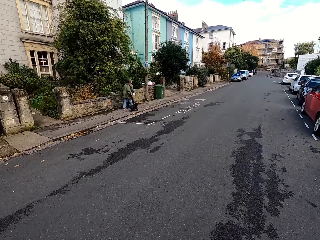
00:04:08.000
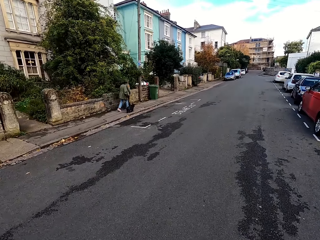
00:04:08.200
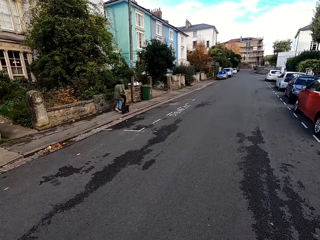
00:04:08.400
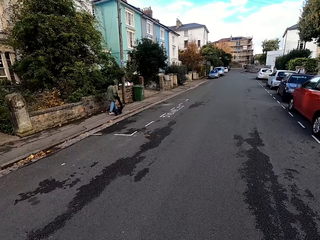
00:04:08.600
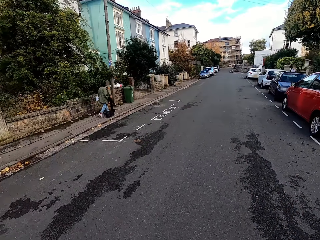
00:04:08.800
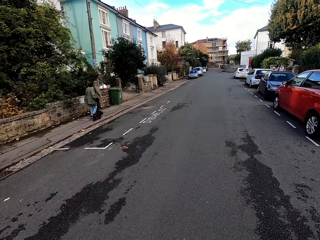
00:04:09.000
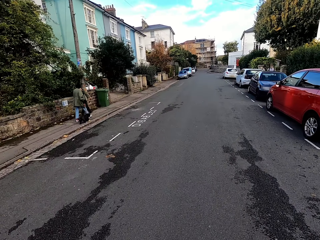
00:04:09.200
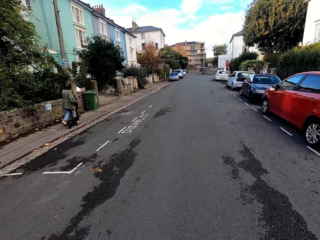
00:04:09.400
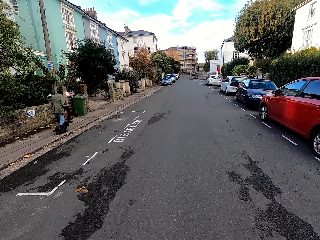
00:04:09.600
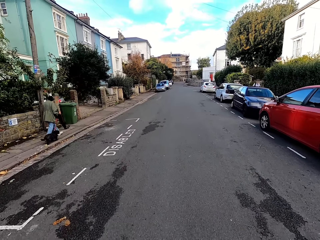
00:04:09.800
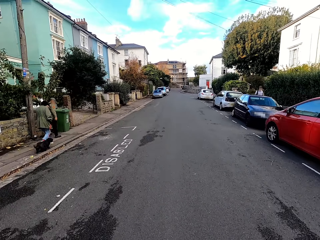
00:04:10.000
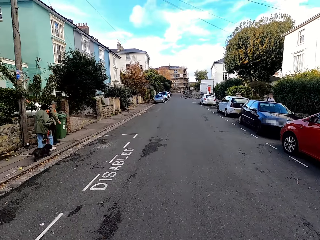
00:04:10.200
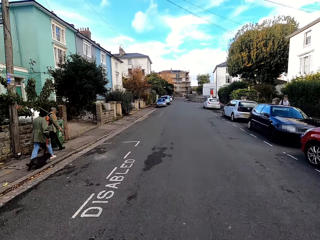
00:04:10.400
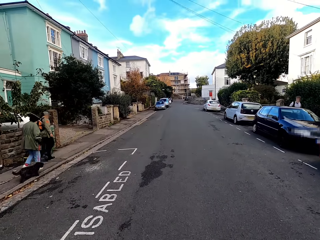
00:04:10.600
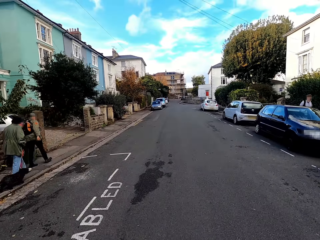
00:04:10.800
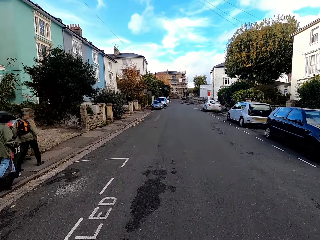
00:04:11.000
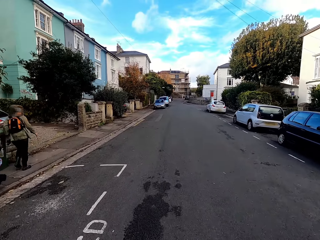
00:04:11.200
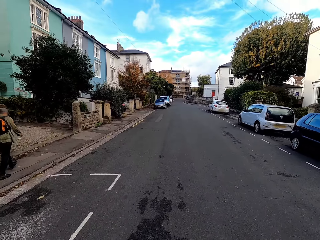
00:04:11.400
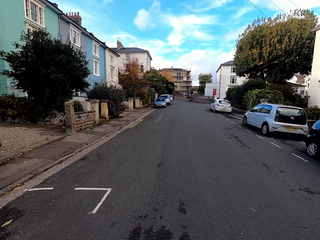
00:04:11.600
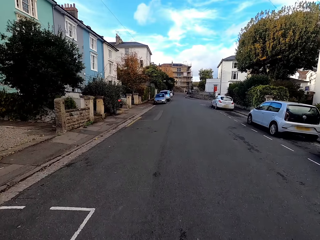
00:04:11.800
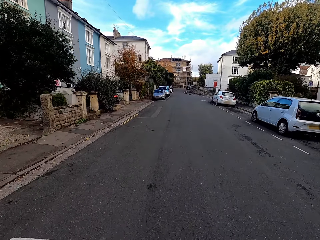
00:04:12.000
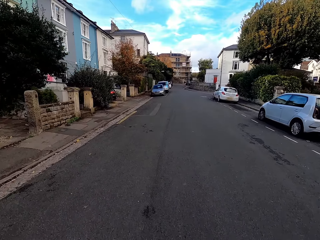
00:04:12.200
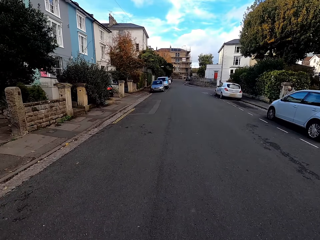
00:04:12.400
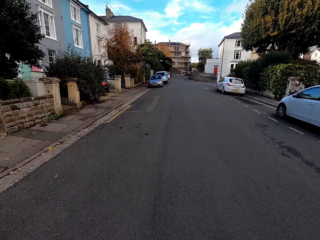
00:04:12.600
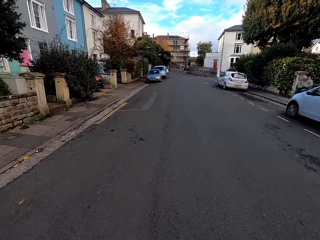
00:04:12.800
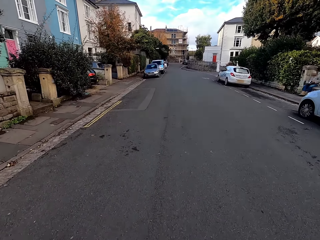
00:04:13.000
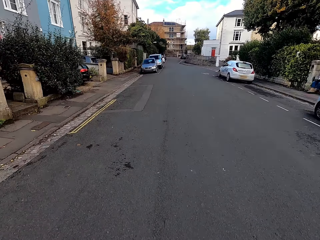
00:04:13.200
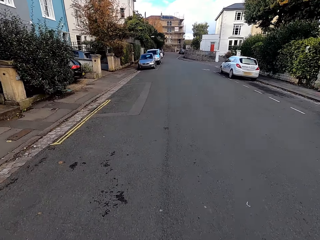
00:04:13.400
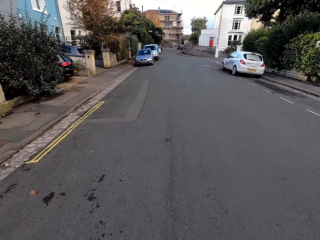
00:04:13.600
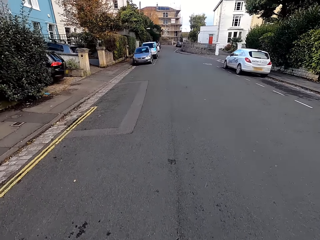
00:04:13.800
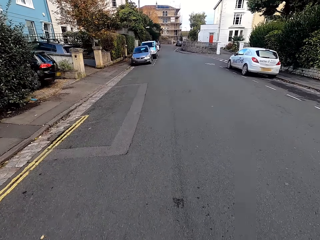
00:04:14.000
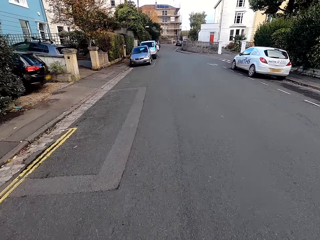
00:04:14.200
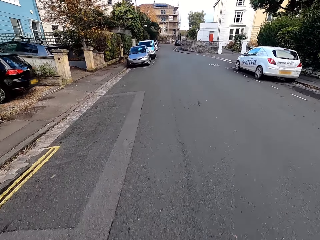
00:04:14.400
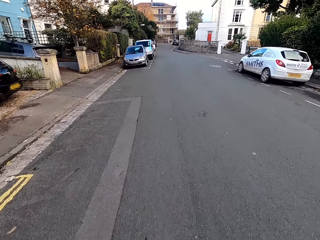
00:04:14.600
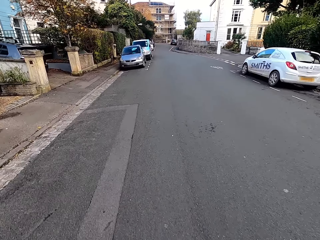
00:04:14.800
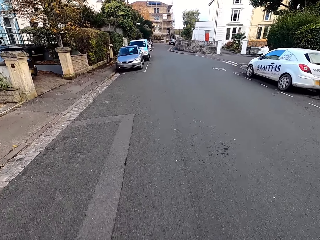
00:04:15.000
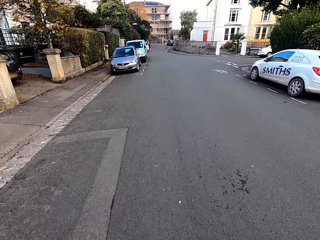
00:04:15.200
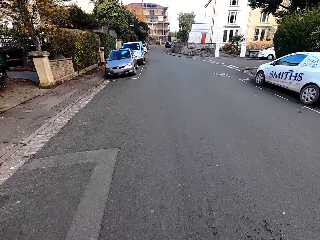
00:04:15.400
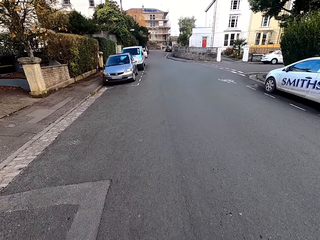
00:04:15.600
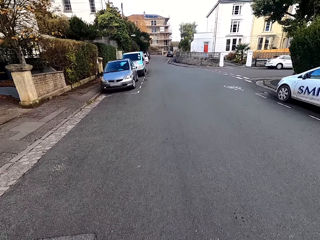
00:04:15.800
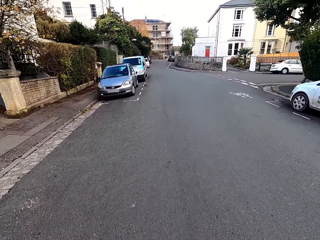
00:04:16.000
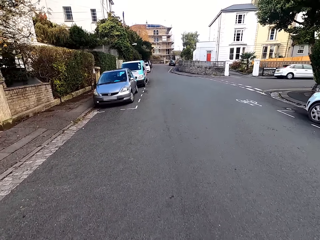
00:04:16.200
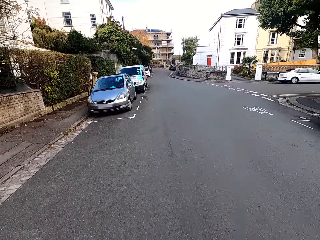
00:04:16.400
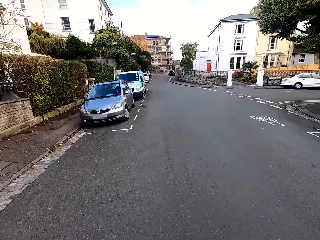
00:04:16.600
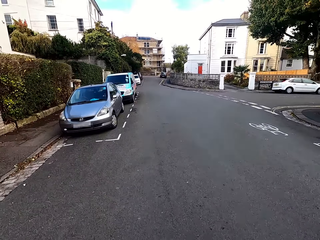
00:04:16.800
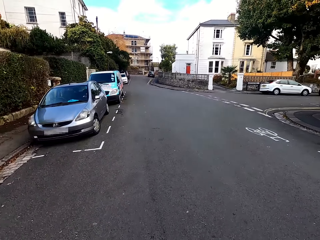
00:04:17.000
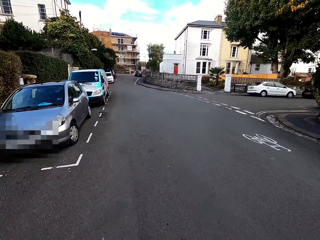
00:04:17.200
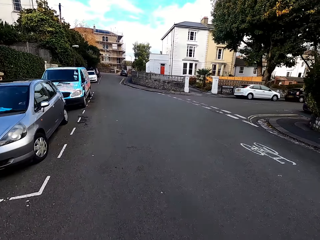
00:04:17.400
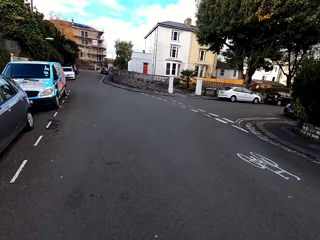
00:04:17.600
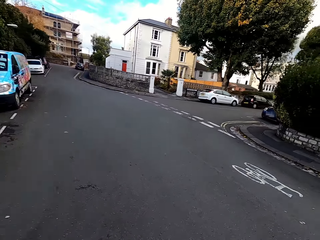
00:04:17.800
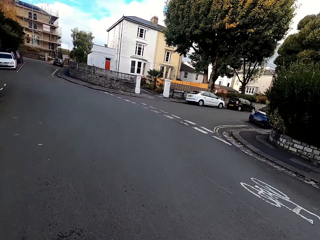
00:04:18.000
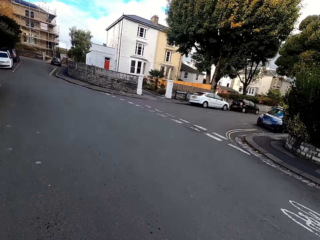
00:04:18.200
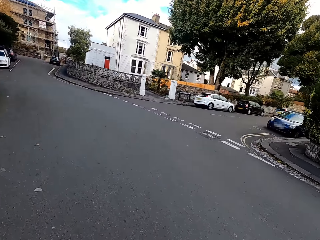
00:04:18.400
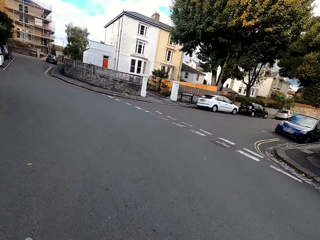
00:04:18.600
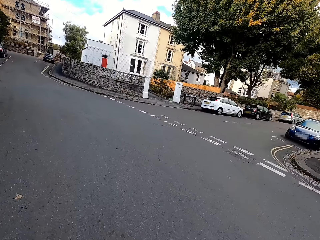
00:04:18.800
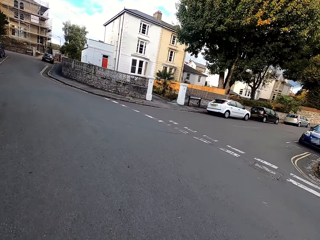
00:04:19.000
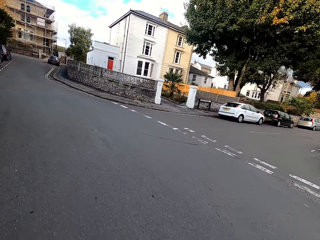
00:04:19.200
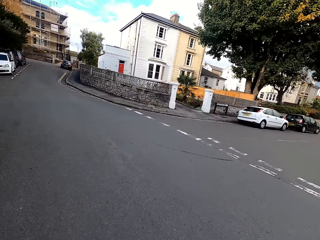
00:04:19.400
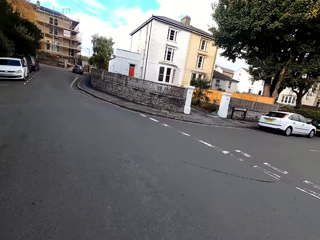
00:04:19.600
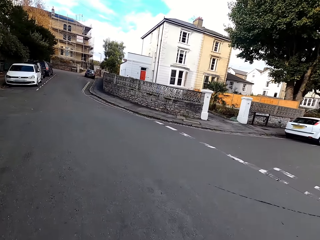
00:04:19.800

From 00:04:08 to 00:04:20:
The camera wearer rides the bike. They ride past a man, another man and a dog.

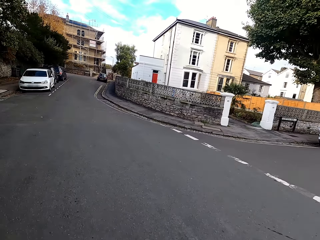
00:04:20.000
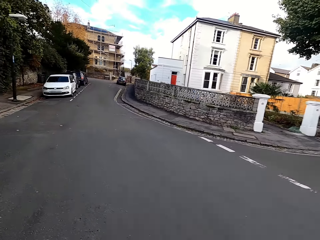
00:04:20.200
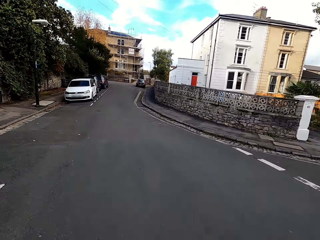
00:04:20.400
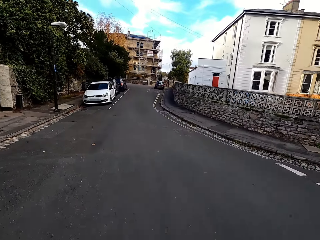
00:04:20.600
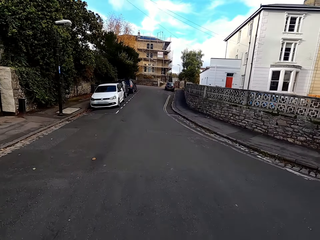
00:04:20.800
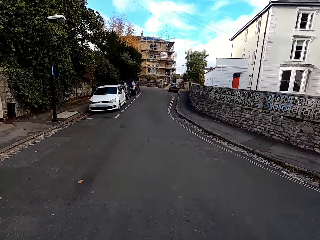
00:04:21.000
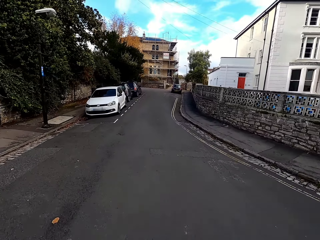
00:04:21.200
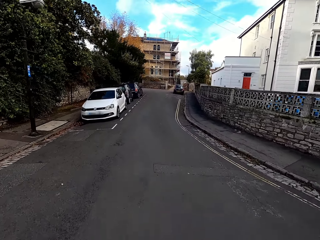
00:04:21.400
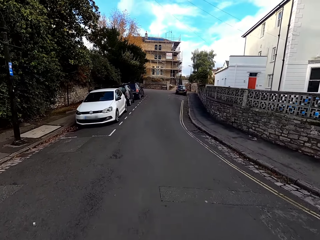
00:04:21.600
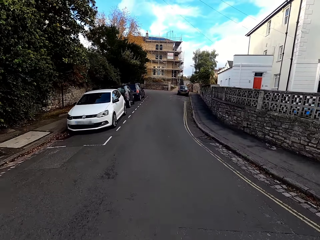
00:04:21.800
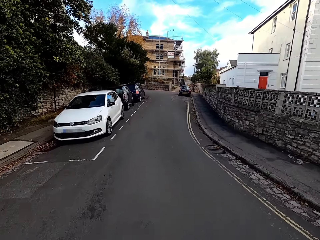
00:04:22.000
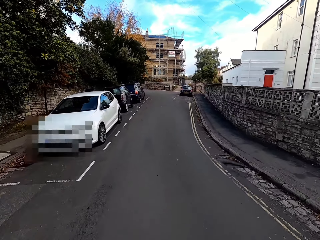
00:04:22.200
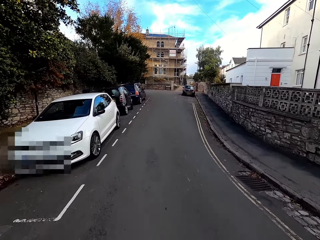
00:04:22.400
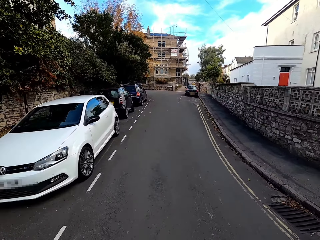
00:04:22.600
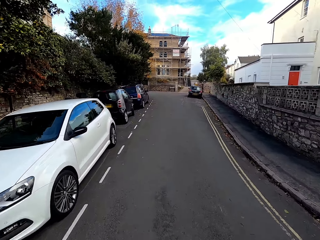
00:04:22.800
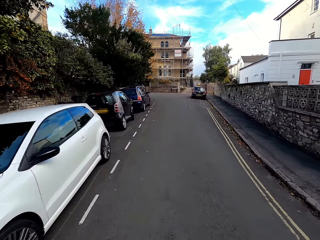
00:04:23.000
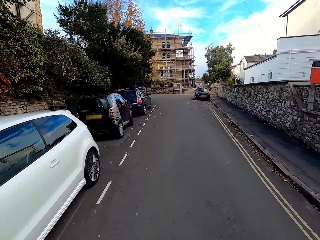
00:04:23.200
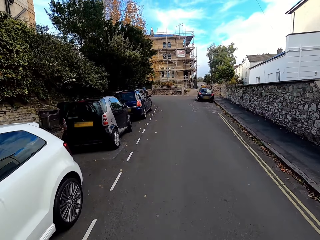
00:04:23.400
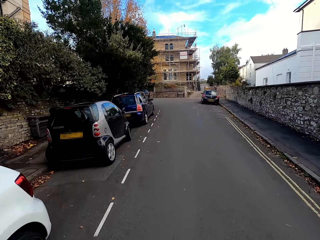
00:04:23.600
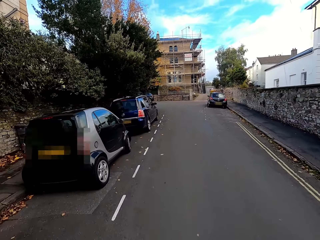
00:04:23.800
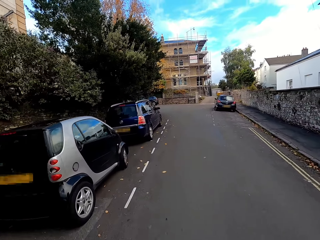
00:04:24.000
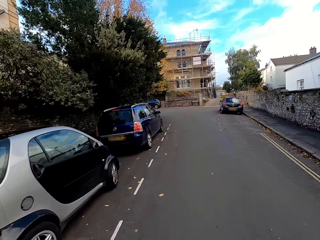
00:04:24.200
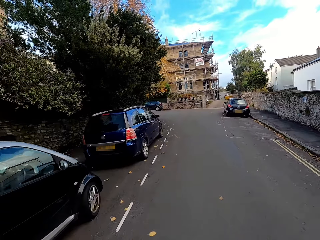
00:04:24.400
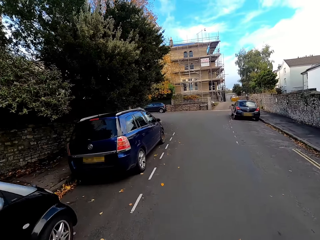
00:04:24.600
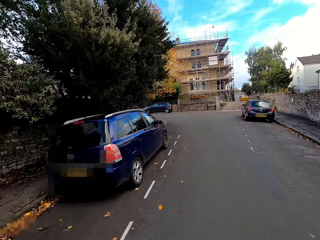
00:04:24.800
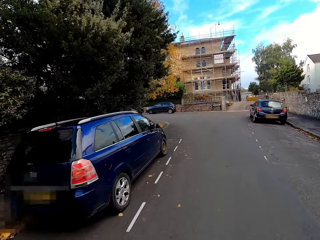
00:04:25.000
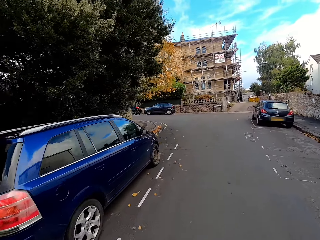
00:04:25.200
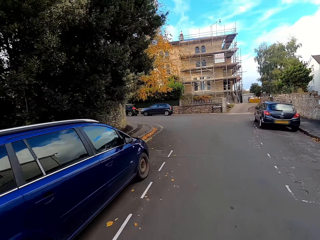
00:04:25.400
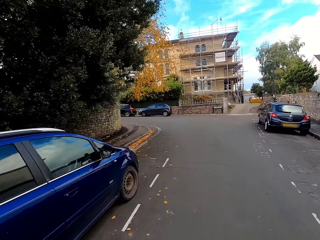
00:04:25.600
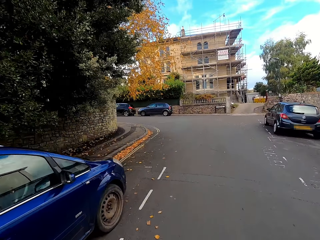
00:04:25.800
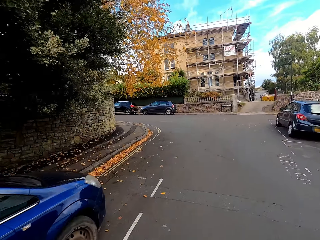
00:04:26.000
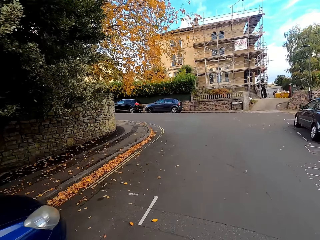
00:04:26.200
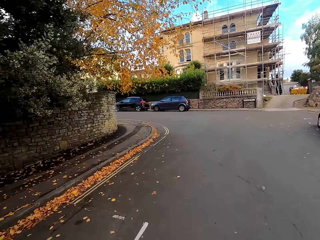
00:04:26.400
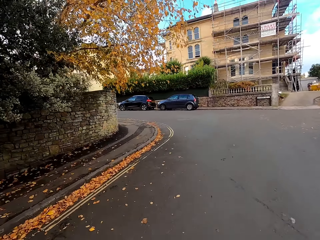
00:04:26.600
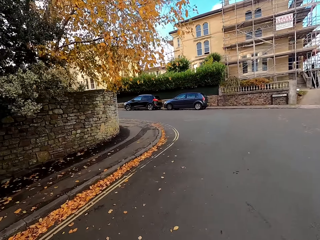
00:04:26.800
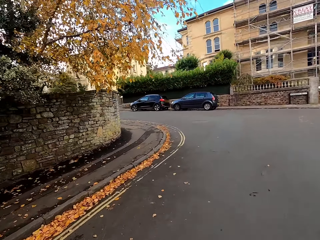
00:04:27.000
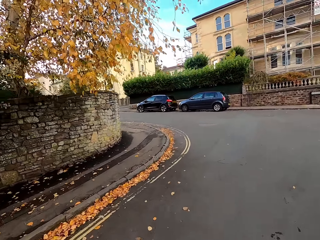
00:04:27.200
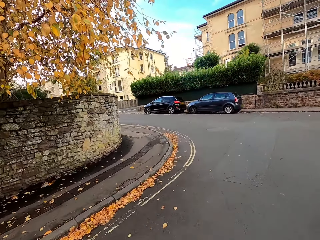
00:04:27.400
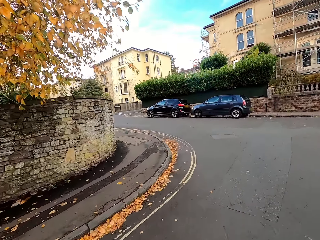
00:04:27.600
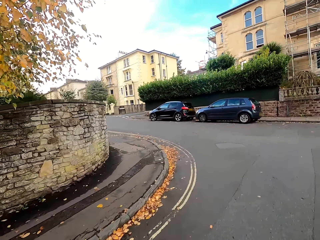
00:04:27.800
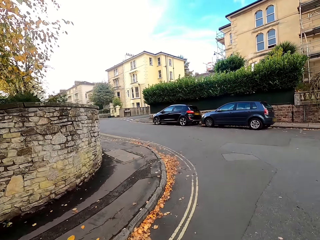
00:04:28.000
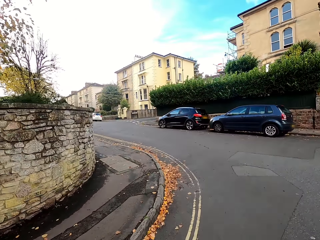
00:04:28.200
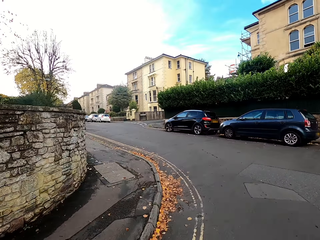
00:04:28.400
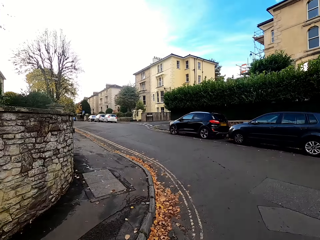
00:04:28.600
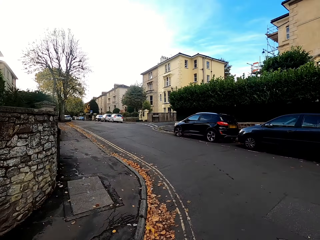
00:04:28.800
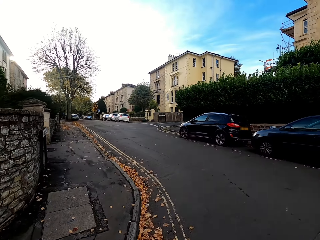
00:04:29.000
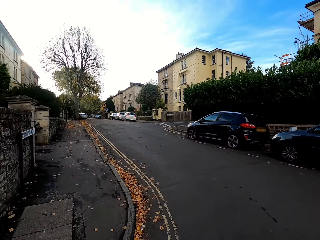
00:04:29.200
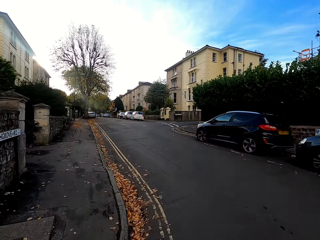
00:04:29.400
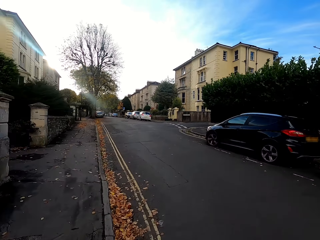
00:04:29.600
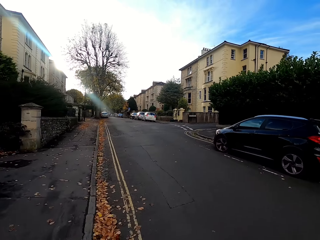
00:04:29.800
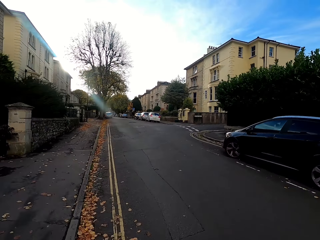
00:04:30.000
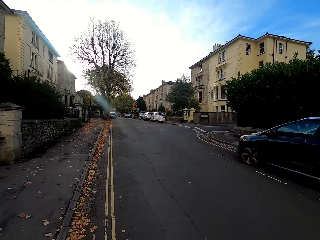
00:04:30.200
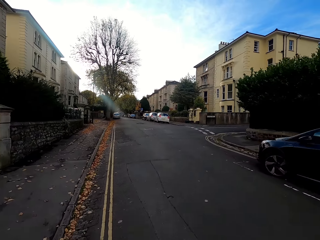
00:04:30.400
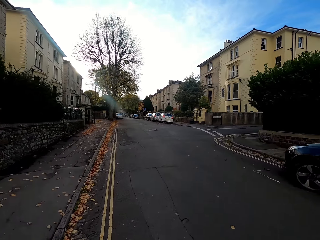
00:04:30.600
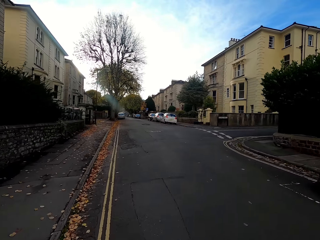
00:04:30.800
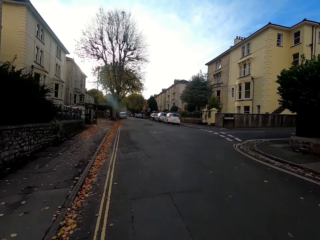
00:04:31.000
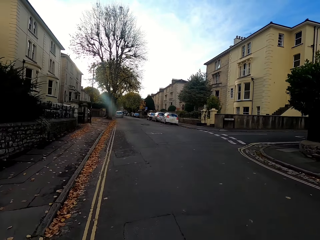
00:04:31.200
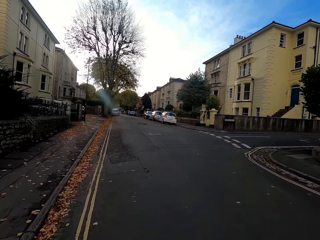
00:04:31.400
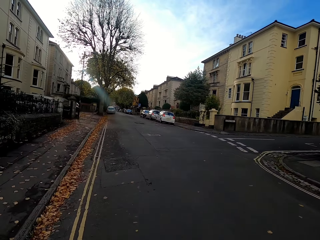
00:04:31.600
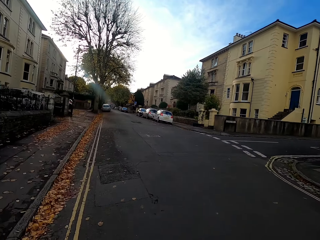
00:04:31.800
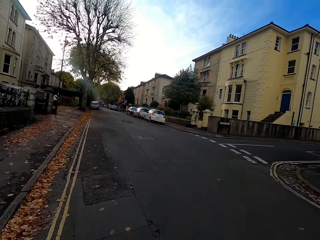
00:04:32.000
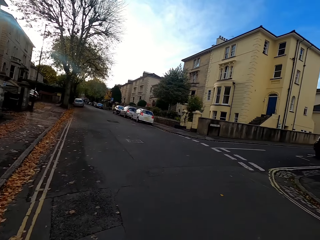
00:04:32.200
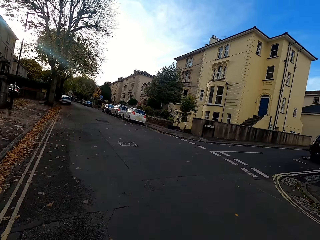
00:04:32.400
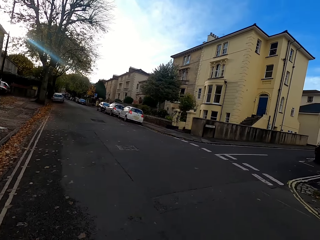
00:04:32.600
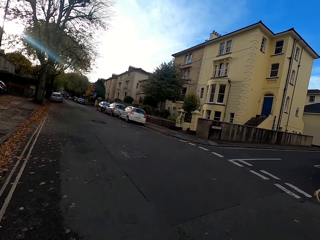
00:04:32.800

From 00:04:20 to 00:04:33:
The camera wearer turns left.
